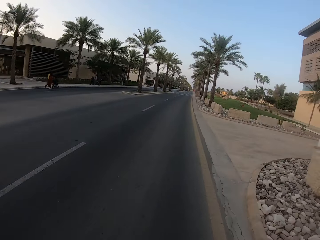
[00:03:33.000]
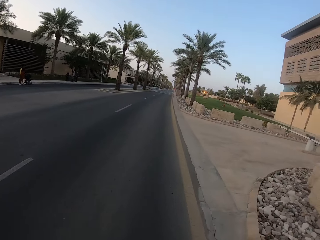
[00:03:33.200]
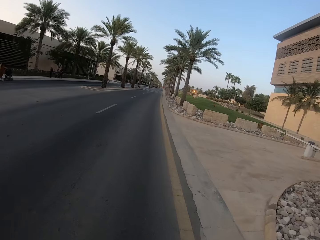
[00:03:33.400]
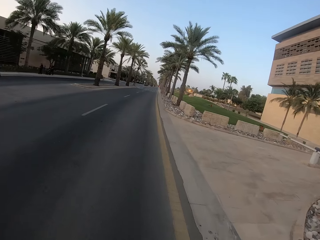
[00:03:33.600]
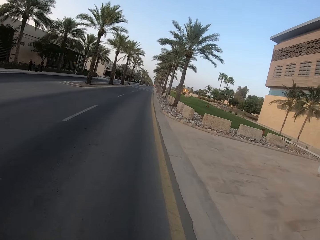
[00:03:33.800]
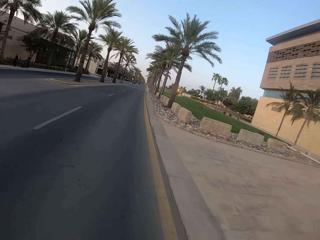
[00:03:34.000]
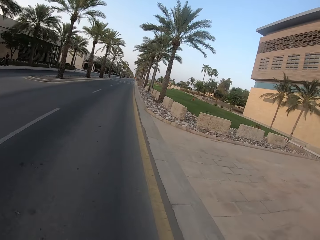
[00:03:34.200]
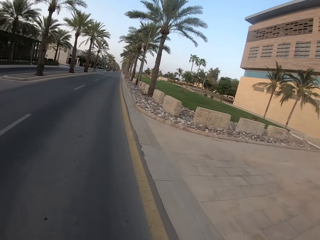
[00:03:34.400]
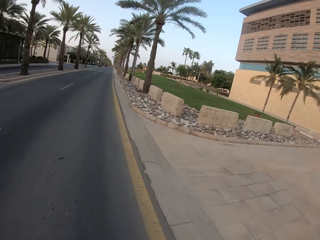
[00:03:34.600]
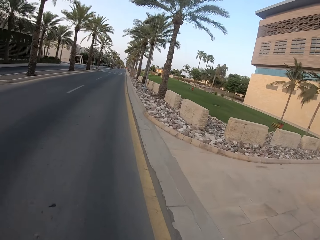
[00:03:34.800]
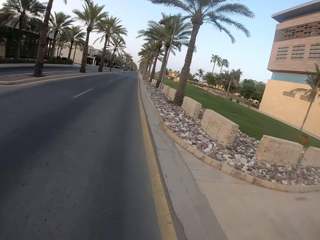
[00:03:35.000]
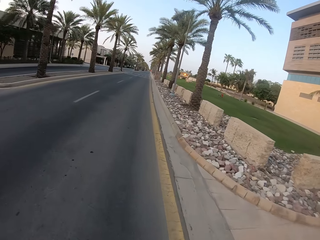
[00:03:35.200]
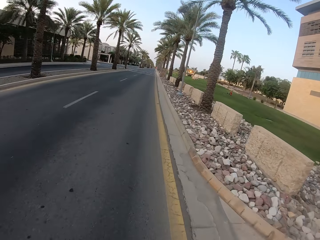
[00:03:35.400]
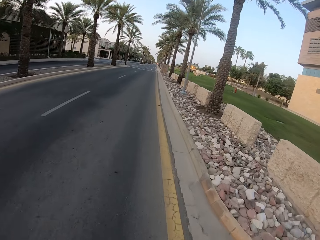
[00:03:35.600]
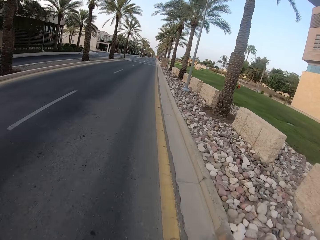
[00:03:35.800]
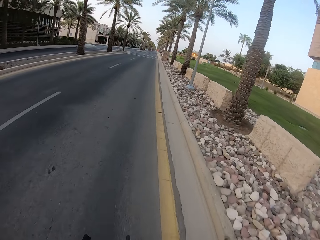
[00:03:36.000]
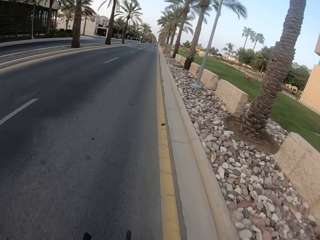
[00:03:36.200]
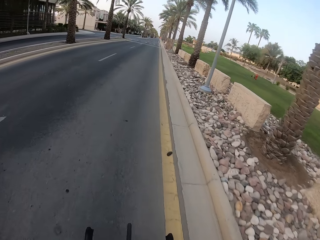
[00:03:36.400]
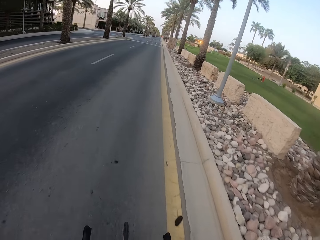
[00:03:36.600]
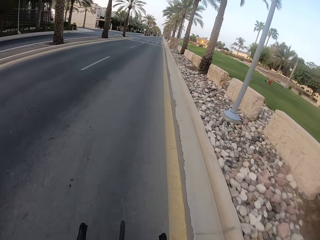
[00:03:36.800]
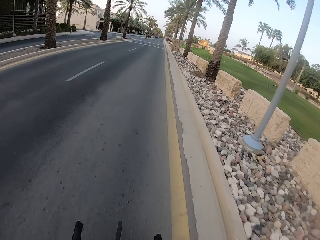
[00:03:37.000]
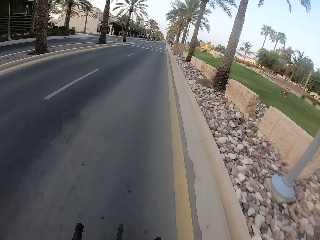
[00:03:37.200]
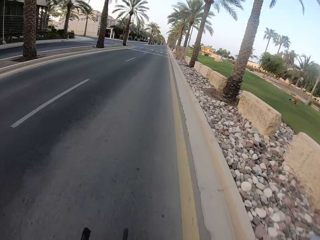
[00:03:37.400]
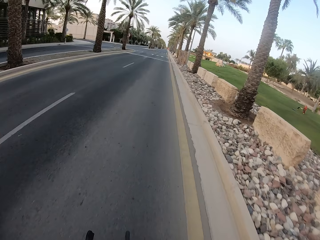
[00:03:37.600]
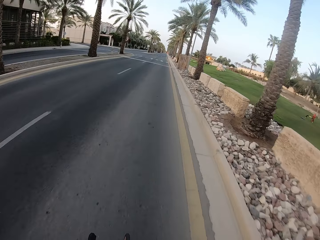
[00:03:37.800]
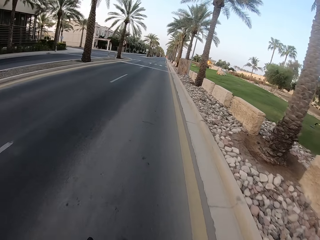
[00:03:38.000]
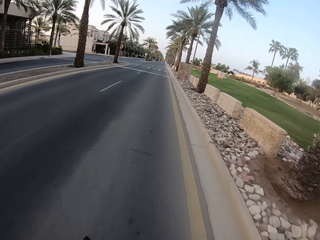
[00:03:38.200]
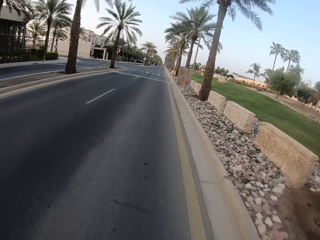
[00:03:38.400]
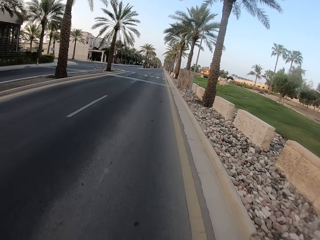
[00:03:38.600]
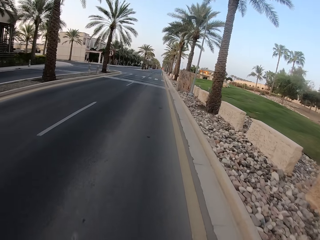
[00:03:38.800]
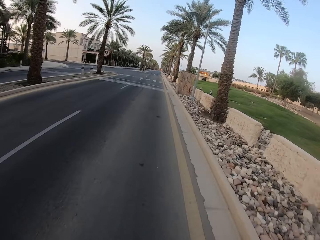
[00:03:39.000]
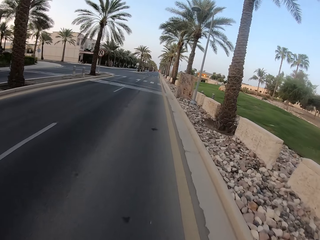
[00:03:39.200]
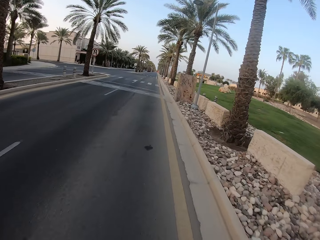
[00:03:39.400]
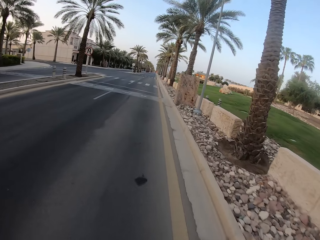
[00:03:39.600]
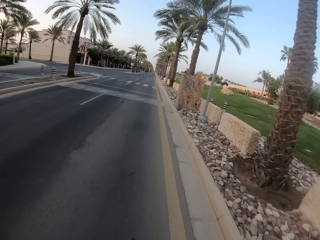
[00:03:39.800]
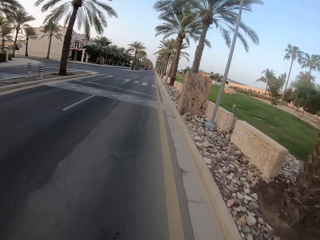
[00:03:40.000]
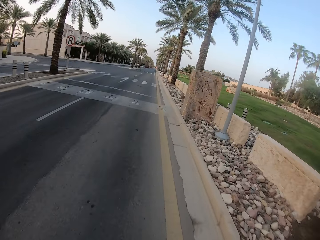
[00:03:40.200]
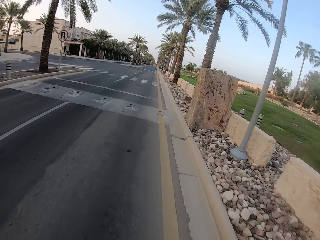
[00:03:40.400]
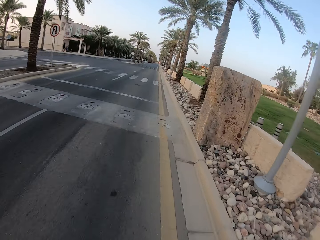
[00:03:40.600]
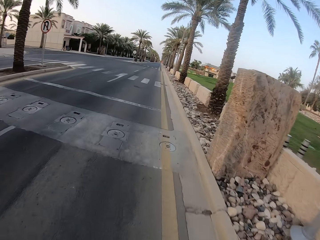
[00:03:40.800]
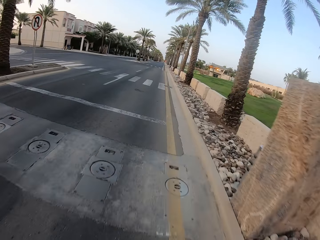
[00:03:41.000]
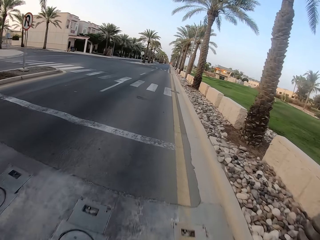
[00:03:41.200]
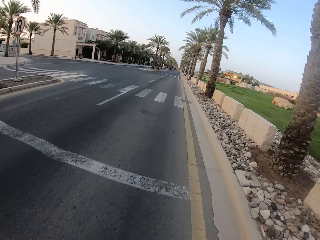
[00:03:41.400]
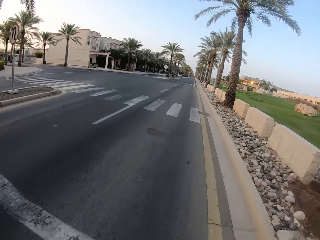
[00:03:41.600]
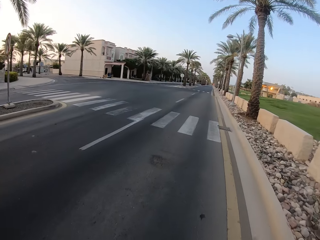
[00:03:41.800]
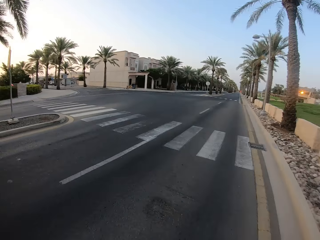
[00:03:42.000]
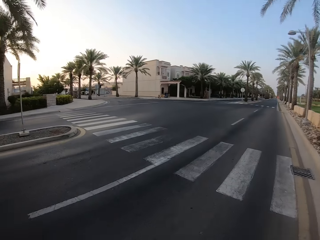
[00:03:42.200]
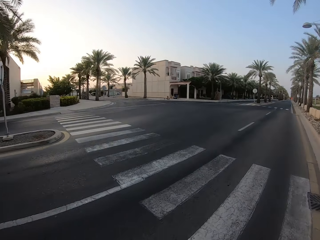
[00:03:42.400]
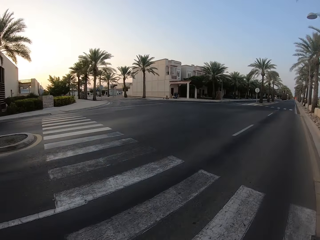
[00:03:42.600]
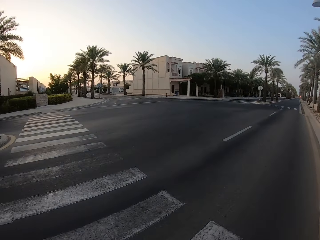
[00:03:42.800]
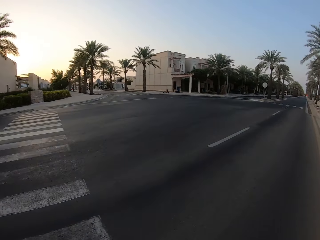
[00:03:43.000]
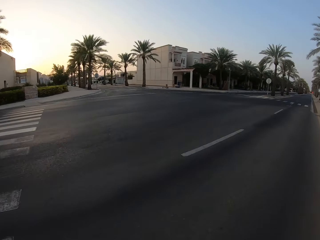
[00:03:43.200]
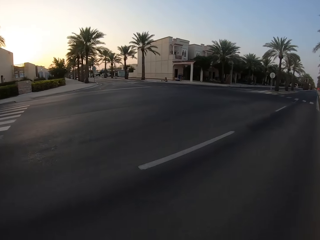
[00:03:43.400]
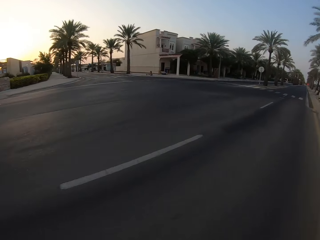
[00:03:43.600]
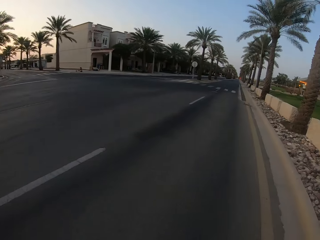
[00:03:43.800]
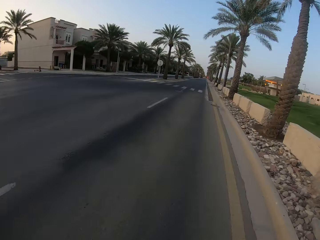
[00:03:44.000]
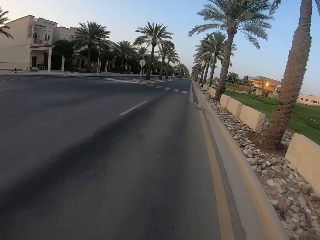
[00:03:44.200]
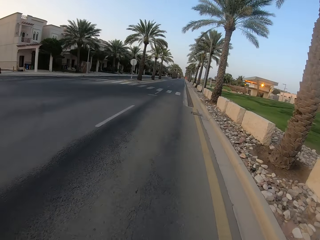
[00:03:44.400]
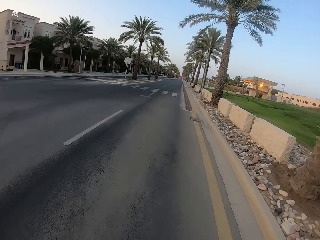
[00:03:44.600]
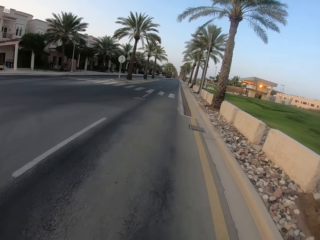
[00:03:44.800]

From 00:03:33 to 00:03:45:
The camera wearer looks forward.

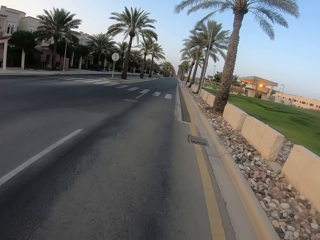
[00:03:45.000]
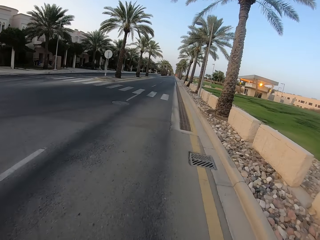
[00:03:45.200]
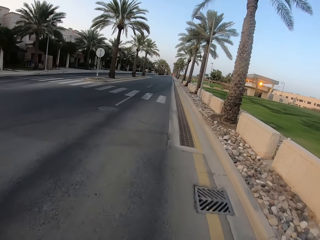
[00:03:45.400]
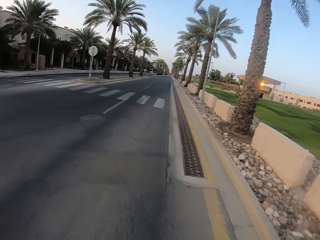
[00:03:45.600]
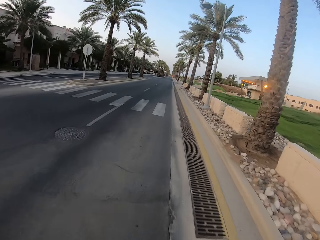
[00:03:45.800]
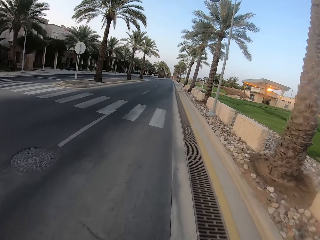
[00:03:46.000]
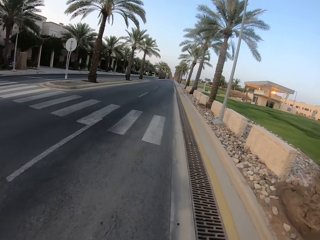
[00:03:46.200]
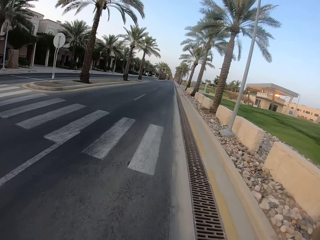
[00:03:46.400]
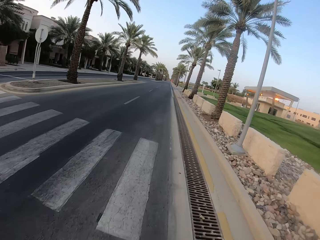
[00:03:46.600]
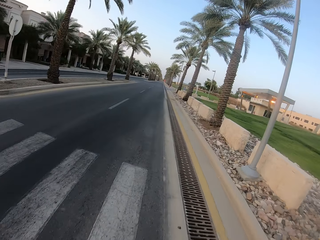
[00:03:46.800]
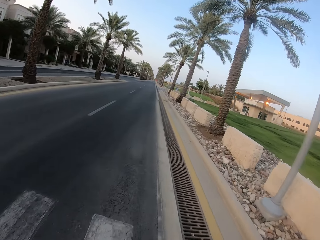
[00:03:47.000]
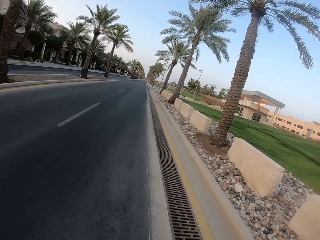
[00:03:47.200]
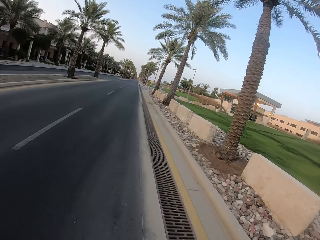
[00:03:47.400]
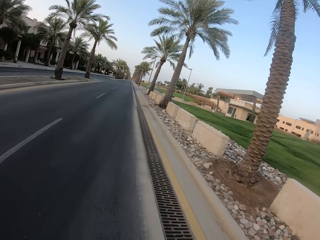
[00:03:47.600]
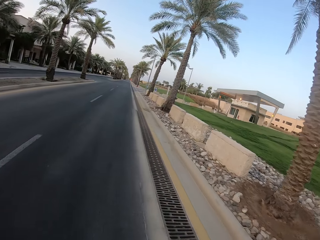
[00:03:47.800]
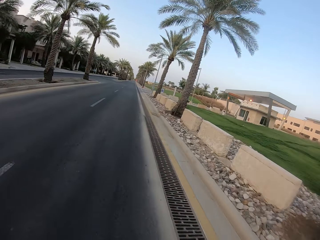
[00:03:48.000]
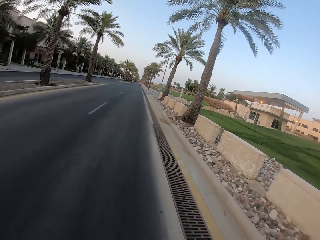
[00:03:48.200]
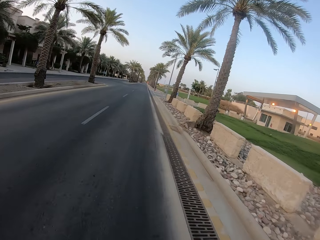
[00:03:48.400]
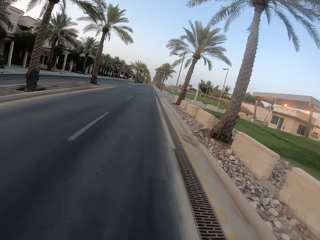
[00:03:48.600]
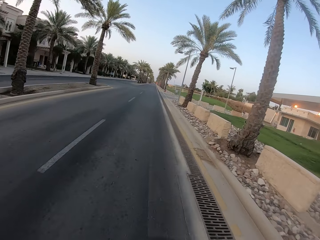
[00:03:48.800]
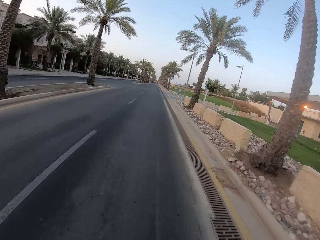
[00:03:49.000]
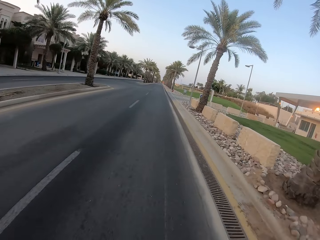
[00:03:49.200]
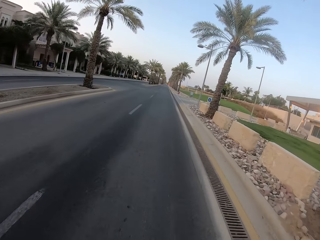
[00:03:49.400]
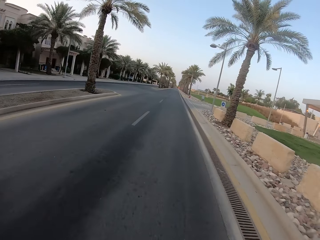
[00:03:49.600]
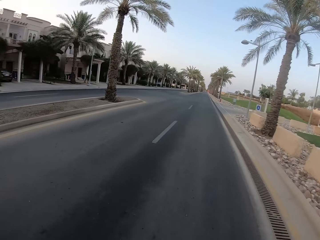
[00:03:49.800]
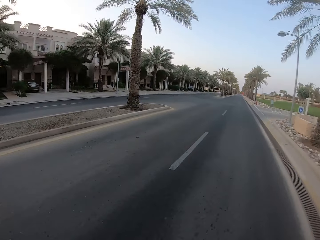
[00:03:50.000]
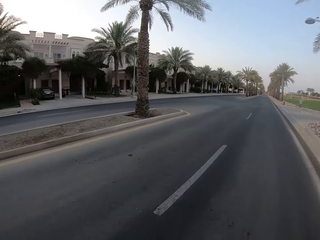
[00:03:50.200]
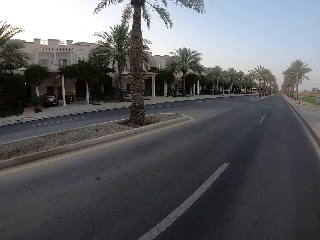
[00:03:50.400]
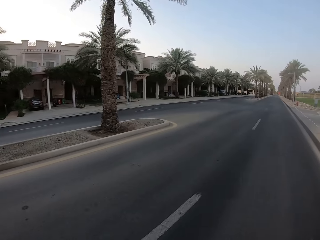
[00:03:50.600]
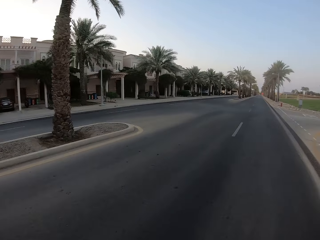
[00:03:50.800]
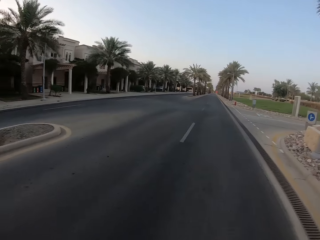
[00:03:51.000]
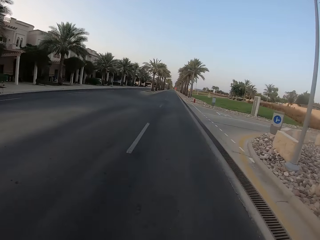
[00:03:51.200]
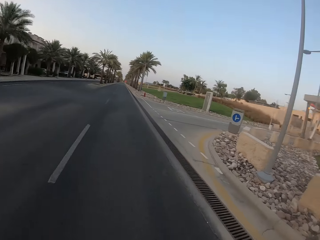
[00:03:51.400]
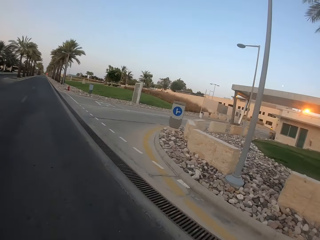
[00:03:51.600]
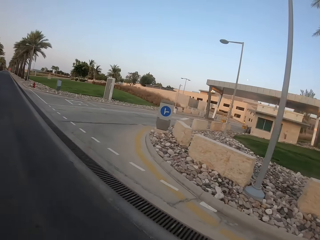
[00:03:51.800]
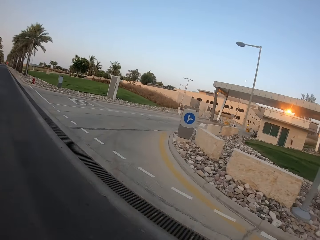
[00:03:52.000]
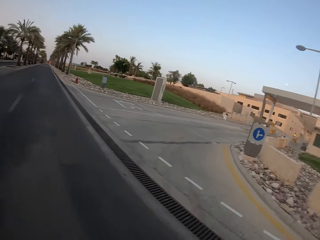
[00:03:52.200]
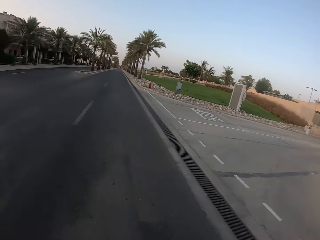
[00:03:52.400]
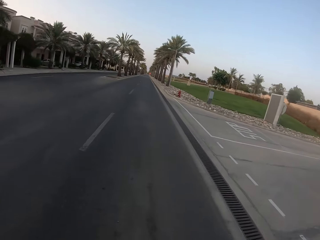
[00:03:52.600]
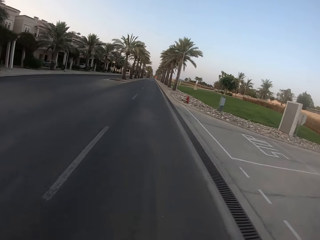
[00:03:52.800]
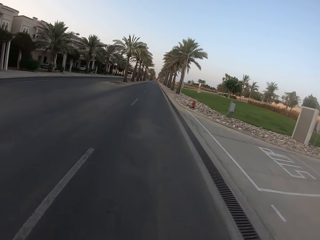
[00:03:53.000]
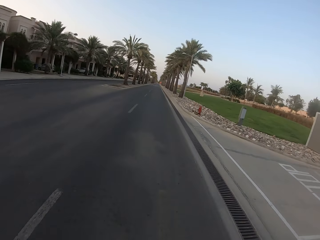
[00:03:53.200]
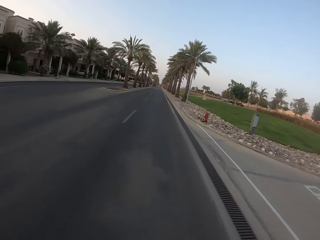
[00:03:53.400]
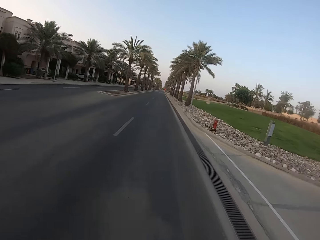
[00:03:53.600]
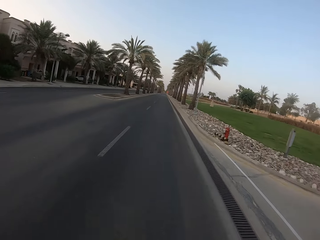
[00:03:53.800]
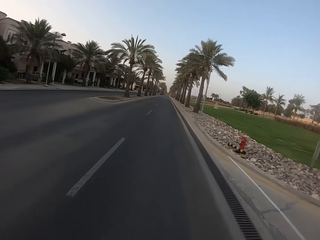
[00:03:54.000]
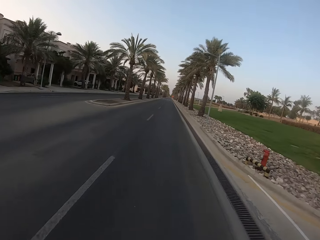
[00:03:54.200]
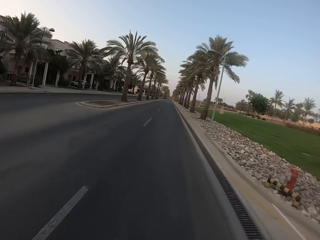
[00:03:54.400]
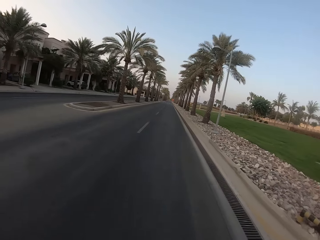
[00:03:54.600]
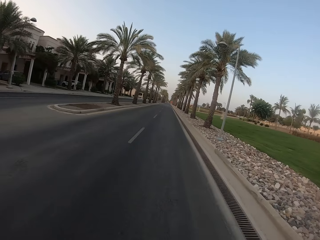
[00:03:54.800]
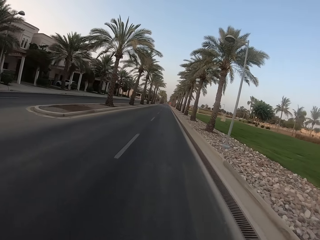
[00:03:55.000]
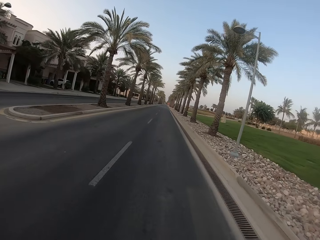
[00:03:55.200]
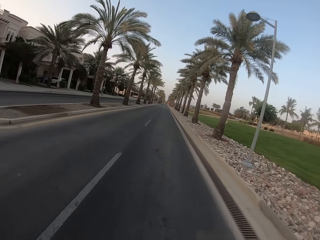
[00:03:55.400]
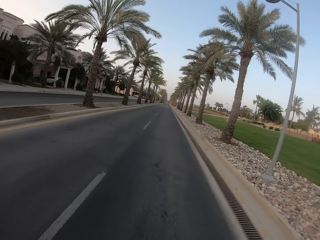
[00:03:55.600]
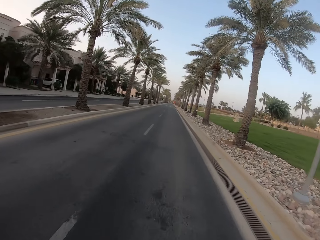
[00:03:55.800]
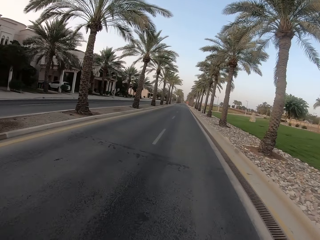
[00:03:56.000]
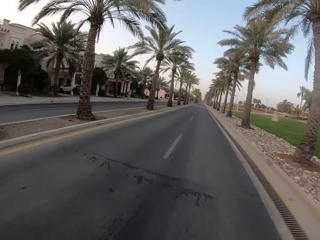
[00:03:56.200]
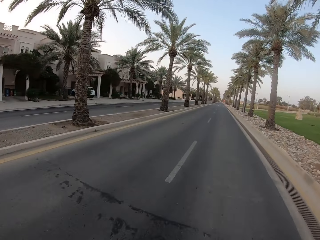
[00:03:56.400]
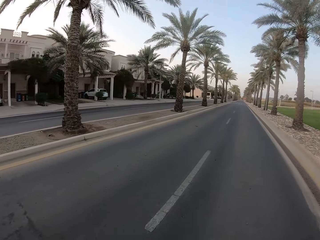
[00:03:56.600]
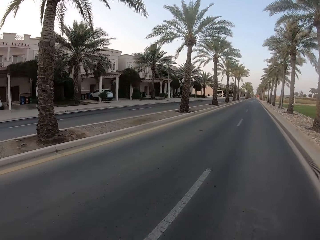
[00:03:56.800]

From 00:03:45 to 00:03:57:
The camera wearer rotates the camera.
